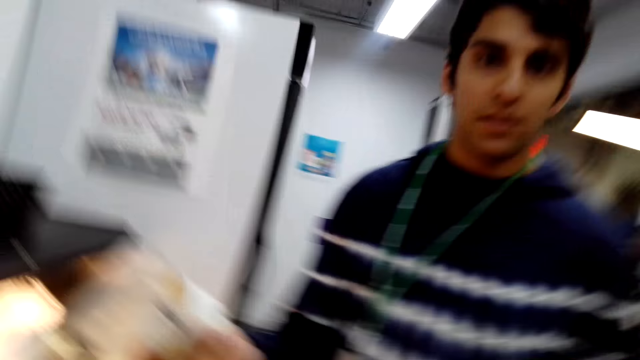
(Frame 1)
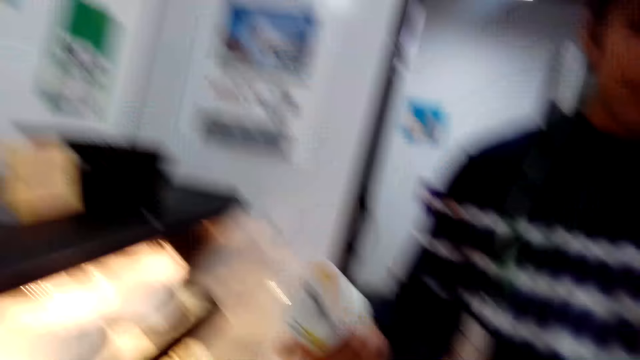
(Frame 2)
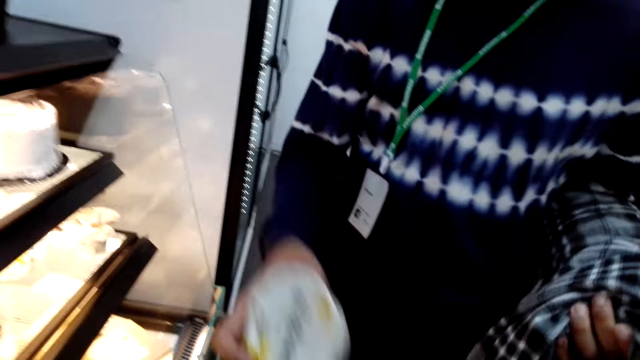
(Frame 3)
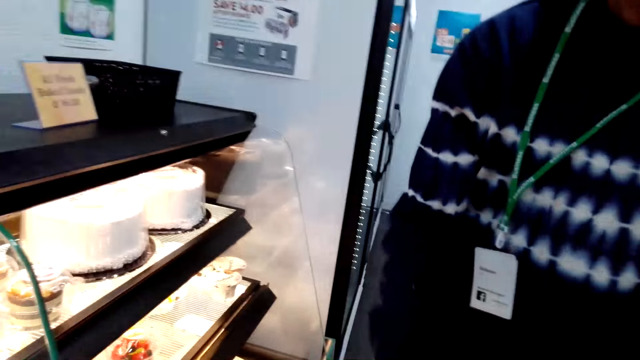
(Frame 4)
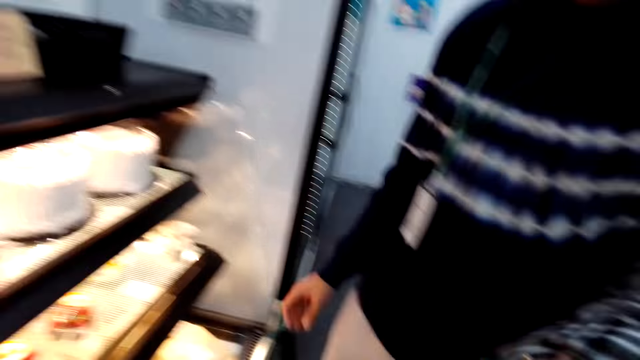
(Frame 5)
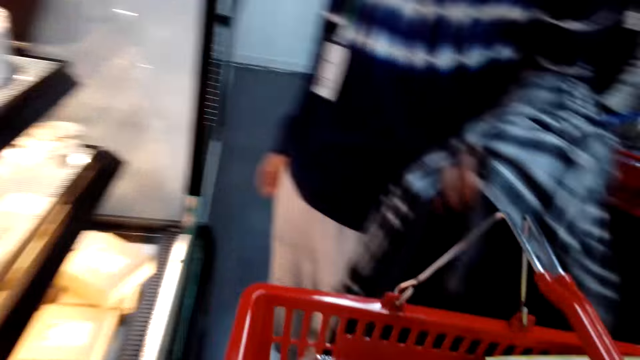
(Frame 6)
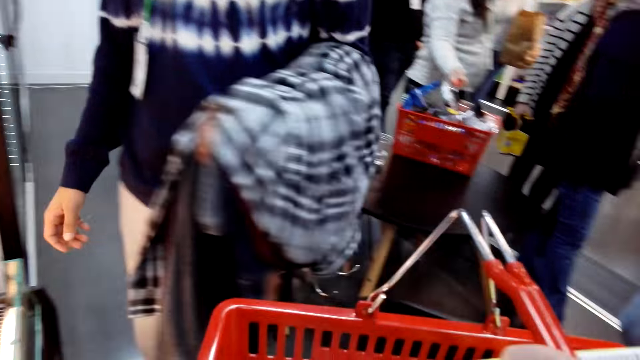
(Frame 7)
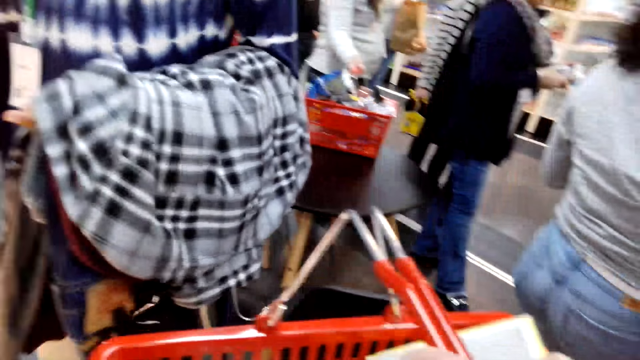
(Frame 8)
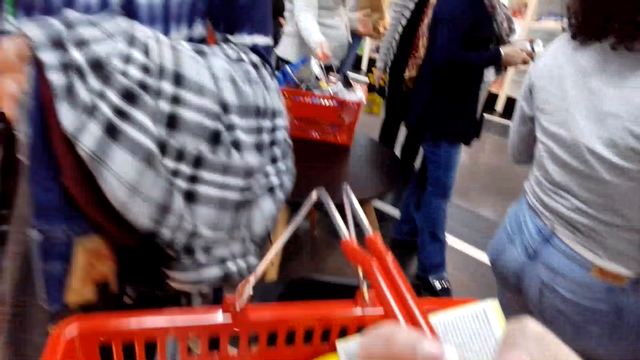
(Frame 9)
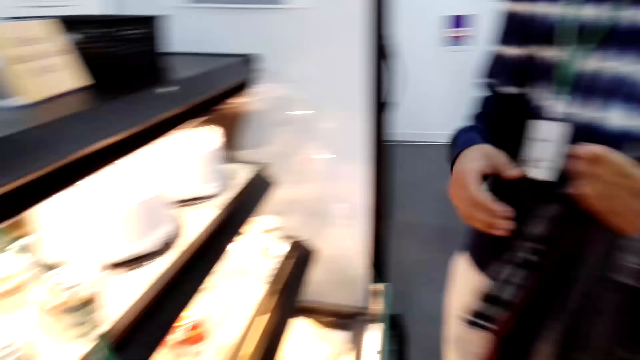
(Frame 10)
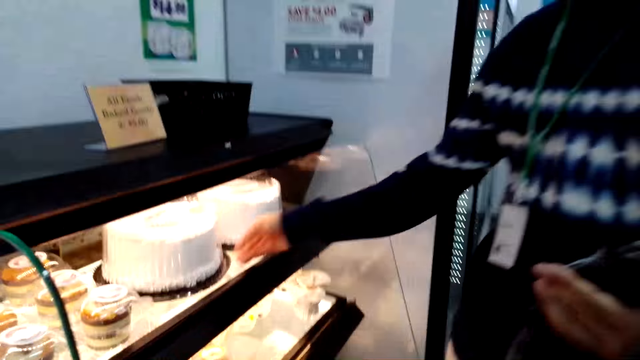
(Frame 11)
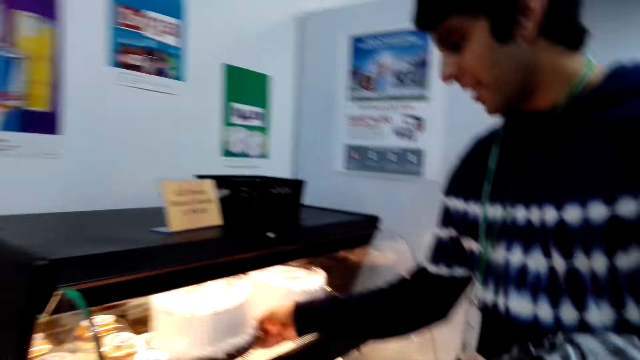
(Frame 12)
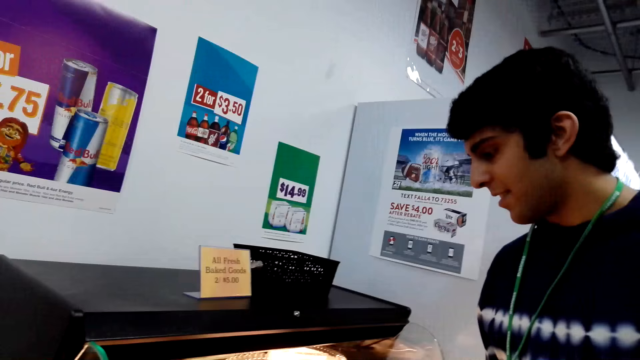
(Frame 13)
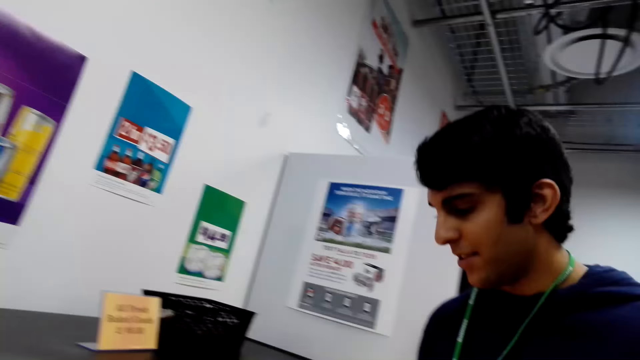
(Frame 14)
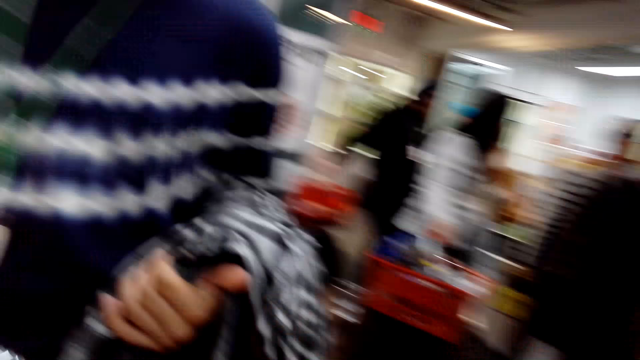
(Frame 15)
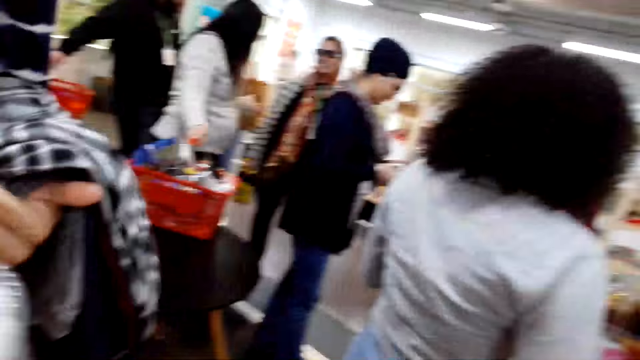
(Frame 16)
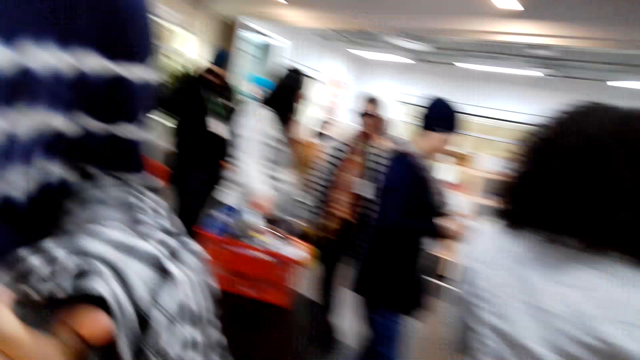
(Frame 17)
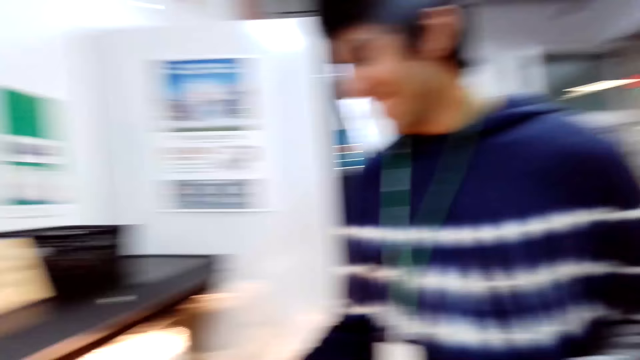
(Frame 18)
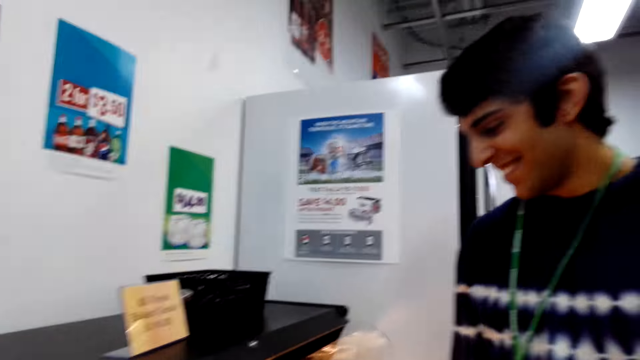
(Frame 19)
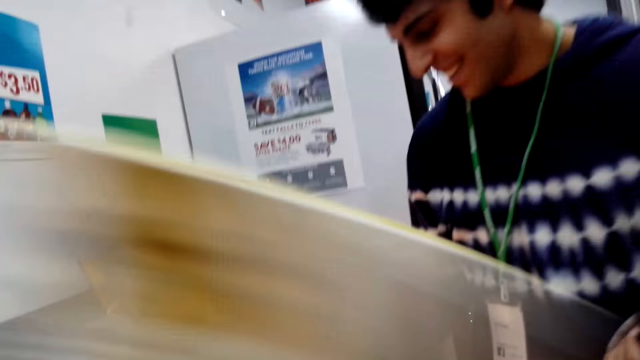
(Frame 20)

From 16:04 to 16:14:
The camera wearer puts the cake in the shopping basket. A man moves the hand to the cake. The camera wearer looks at the cakes.

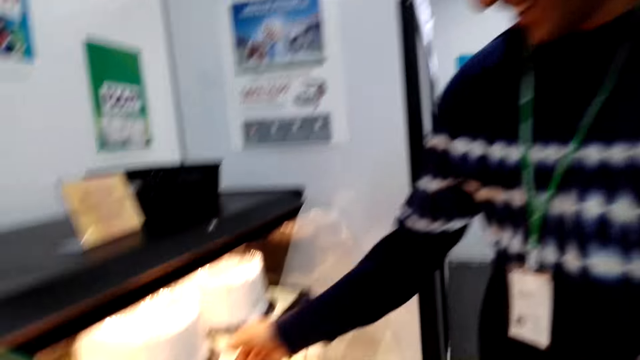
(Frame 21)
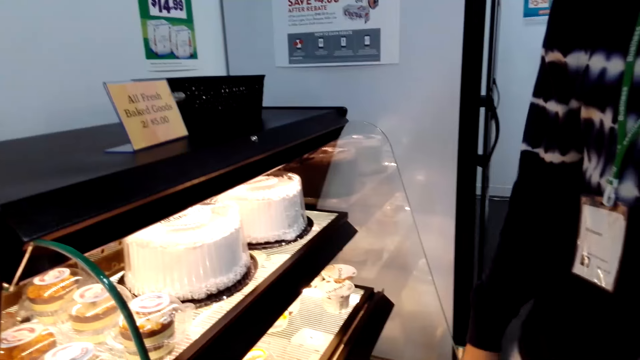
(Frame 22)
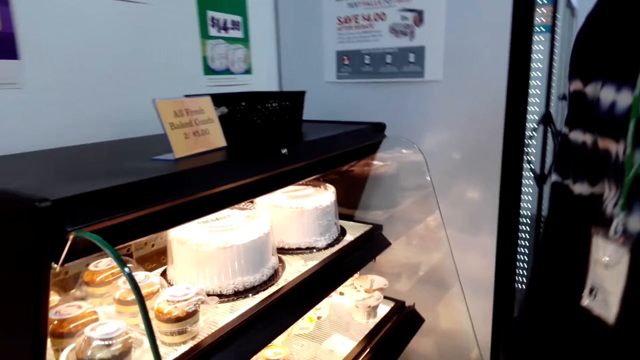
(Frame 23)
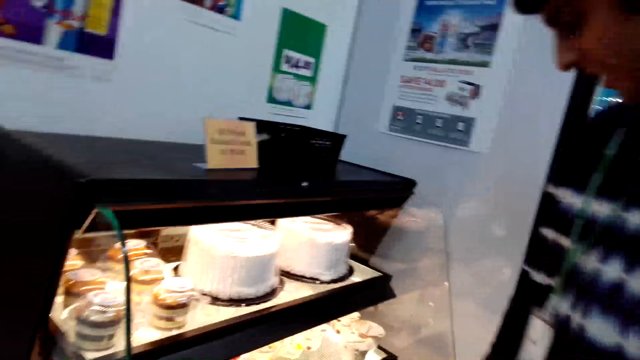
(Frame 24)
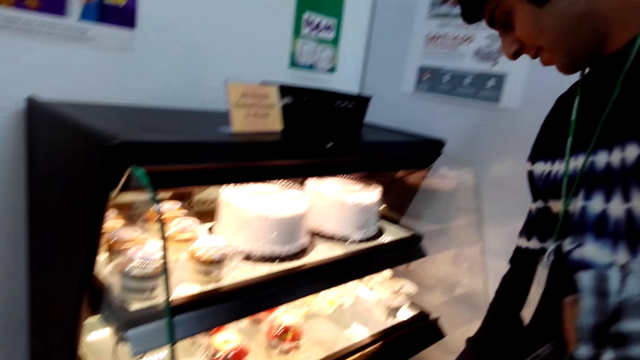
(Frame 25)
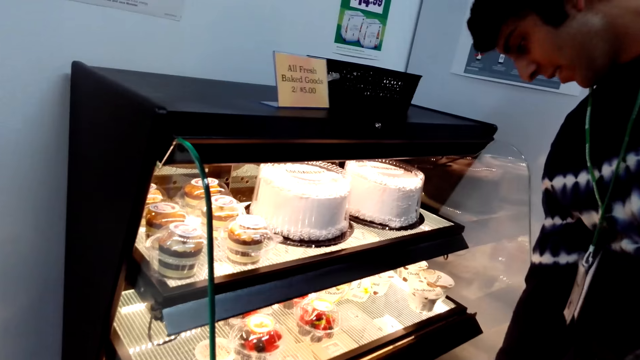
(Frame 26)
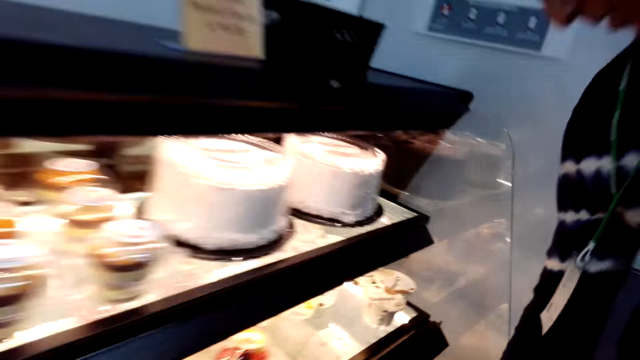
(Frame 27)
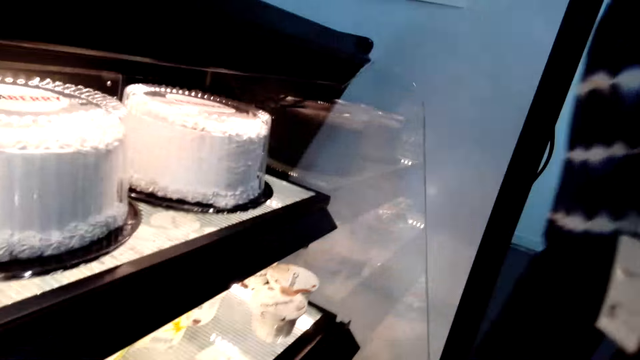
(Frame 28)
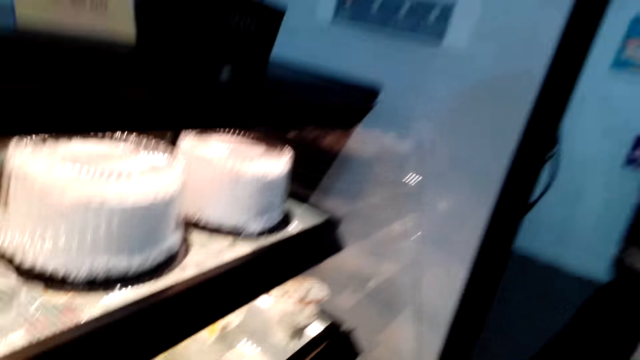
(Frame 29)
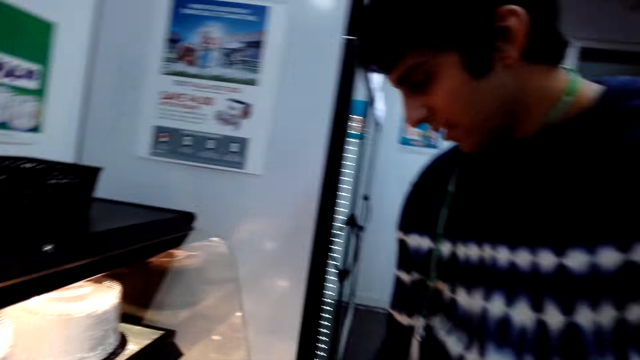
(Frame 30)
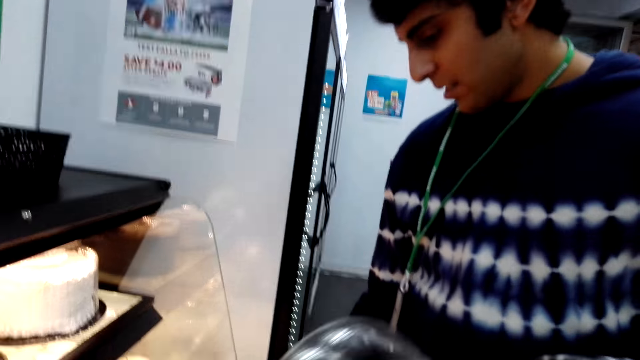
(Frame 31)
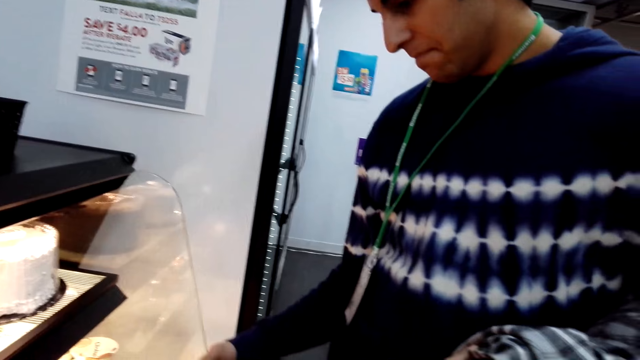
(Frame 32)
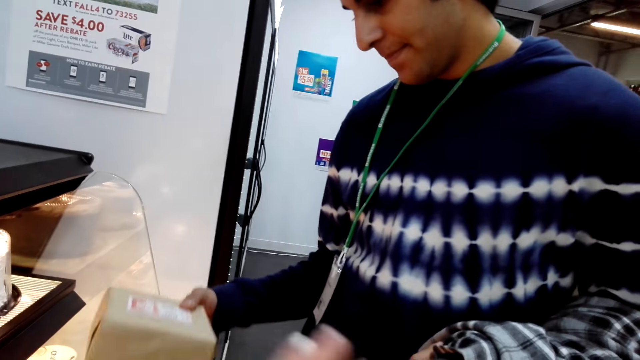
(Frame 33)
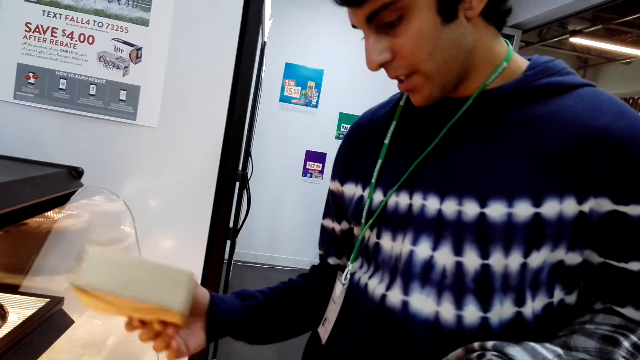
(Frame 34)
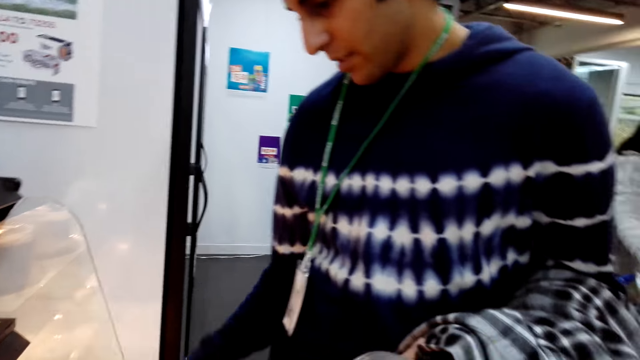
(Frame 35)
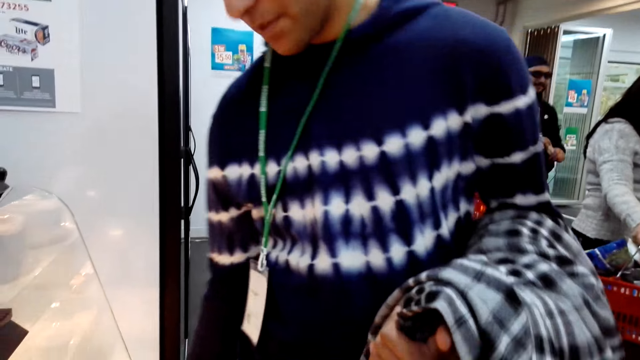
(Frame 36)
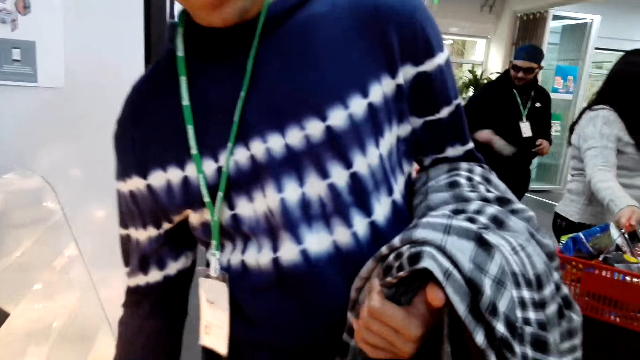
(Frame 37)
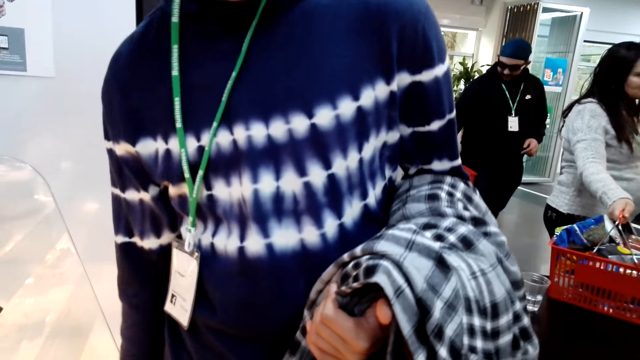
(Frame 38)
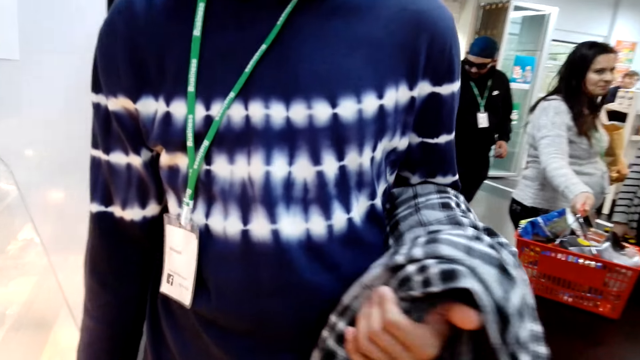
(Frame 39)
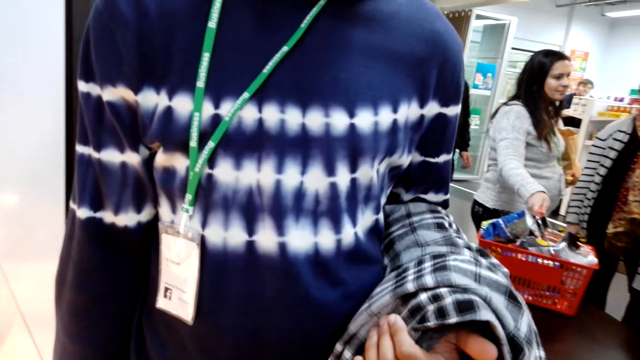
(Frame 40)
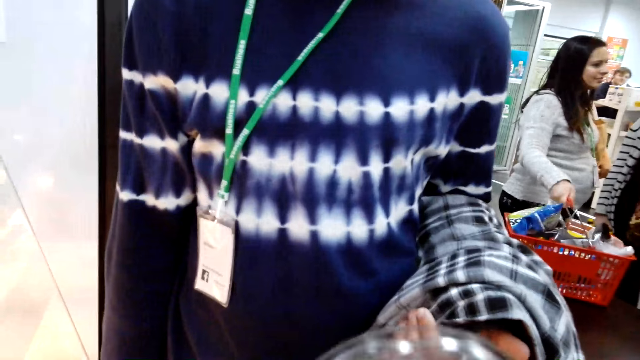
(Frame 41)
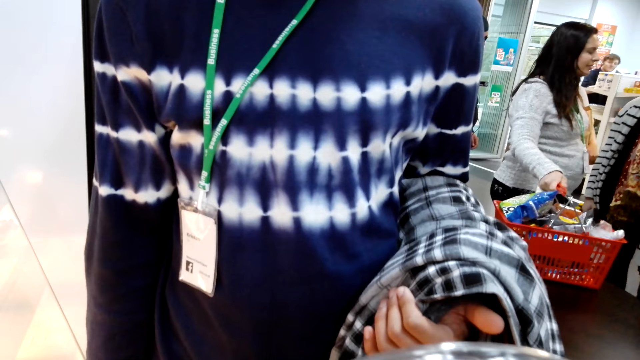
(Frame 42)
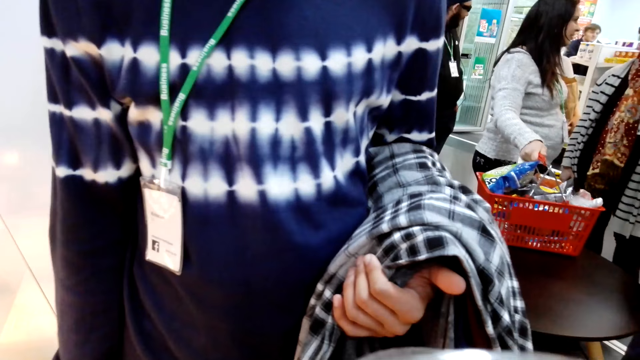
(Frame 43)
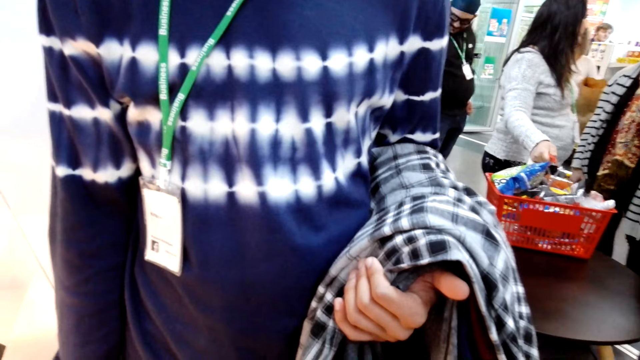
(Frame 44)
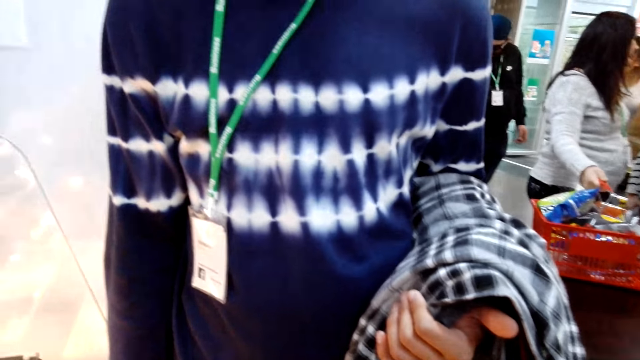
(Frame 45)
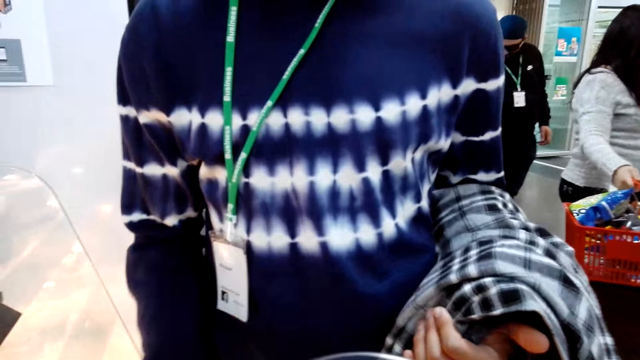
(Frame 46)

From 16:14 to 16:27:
A man is picking and returning a cake. The man looks at a product. The camera wearer looks at the man.
